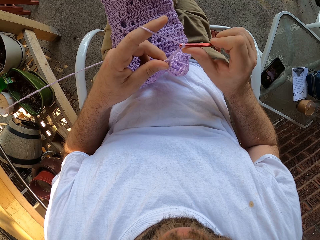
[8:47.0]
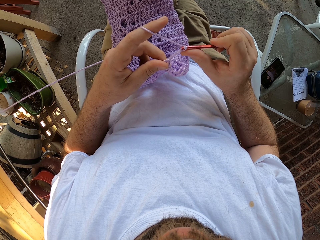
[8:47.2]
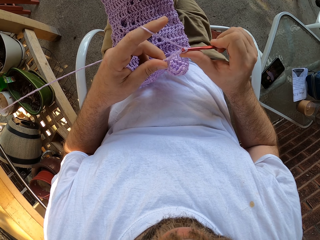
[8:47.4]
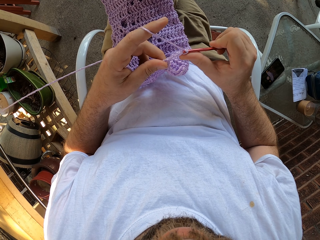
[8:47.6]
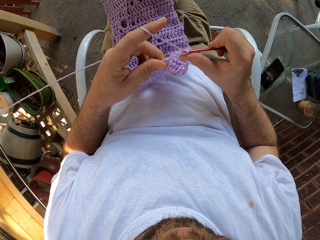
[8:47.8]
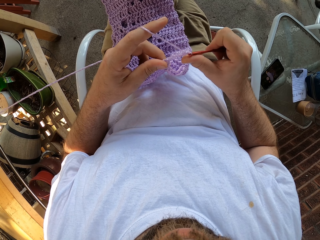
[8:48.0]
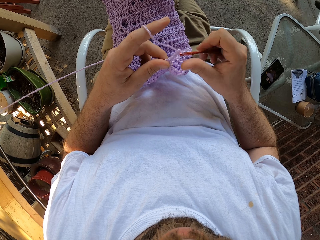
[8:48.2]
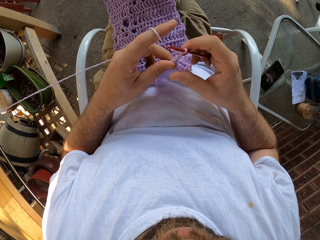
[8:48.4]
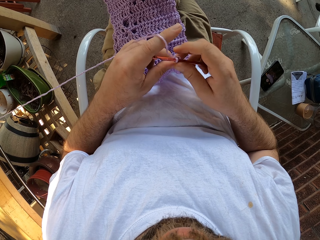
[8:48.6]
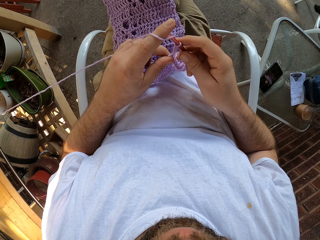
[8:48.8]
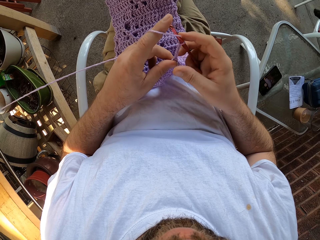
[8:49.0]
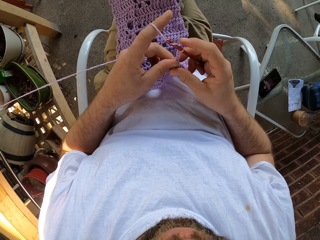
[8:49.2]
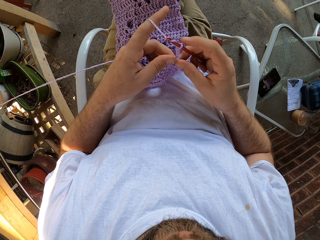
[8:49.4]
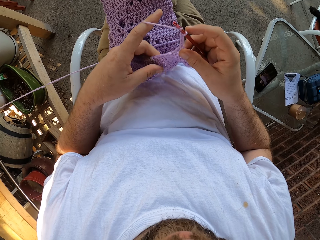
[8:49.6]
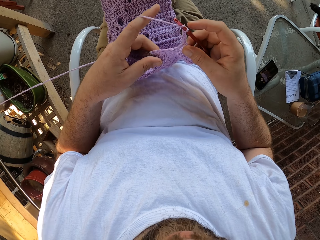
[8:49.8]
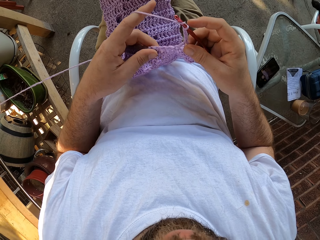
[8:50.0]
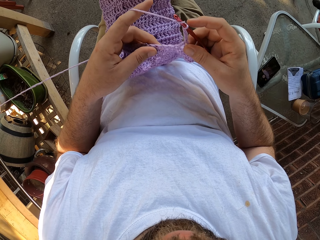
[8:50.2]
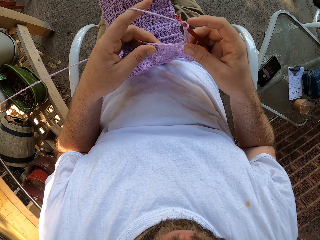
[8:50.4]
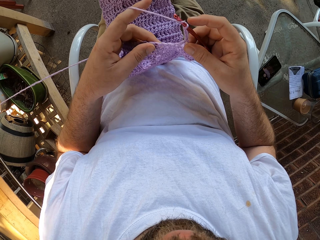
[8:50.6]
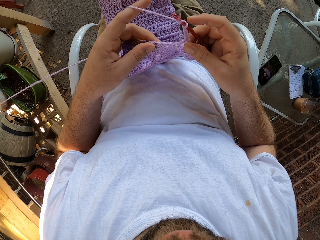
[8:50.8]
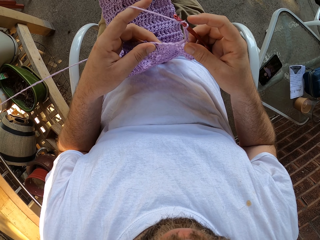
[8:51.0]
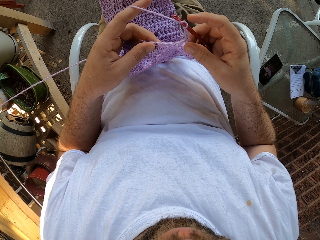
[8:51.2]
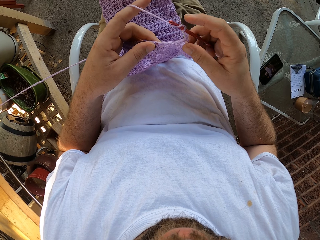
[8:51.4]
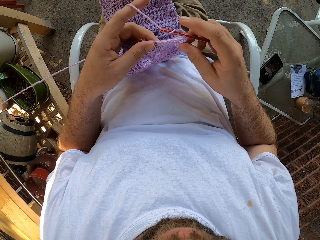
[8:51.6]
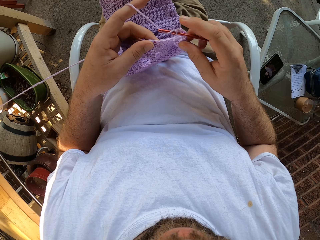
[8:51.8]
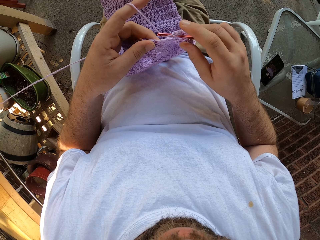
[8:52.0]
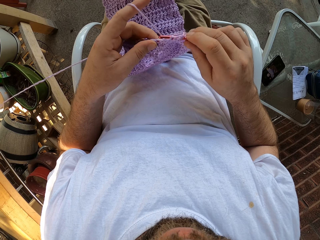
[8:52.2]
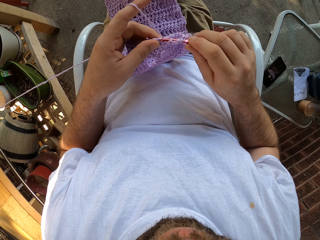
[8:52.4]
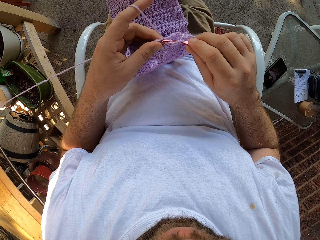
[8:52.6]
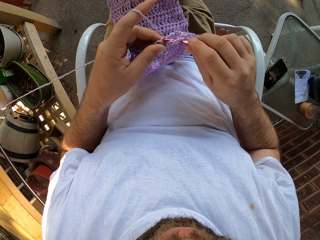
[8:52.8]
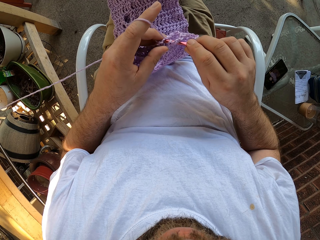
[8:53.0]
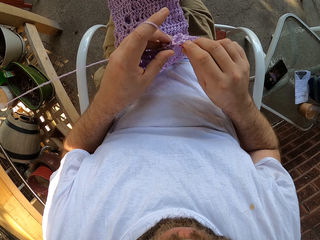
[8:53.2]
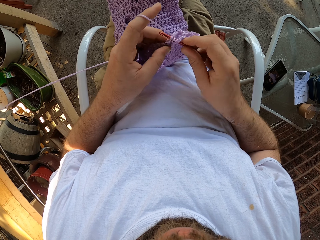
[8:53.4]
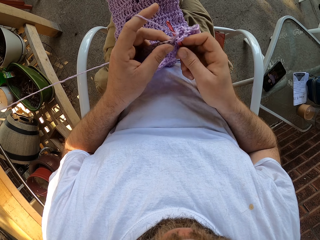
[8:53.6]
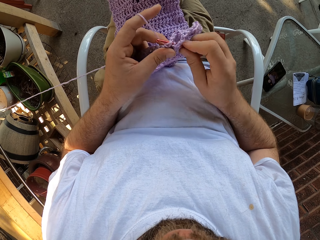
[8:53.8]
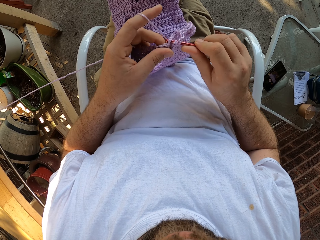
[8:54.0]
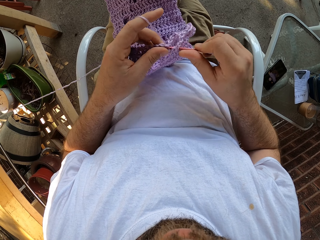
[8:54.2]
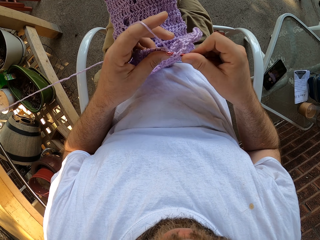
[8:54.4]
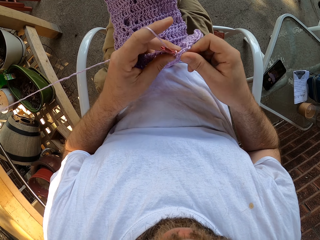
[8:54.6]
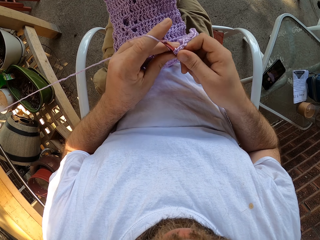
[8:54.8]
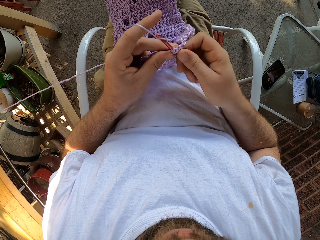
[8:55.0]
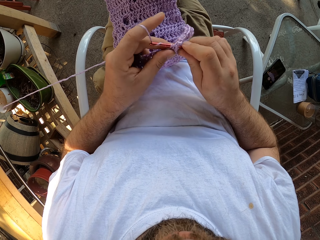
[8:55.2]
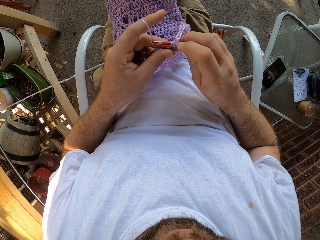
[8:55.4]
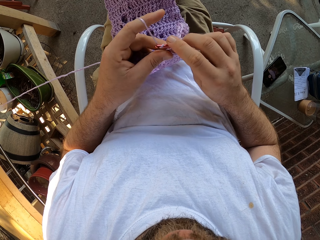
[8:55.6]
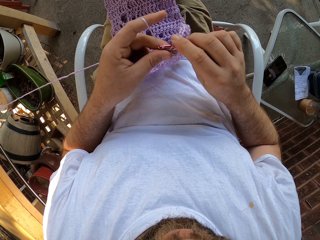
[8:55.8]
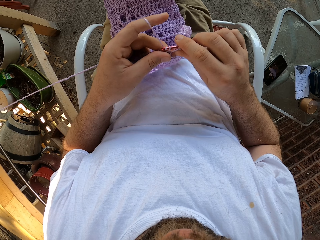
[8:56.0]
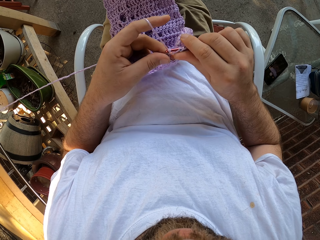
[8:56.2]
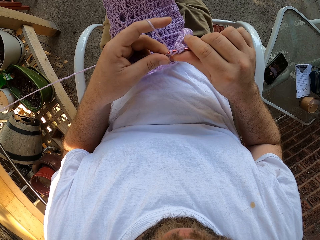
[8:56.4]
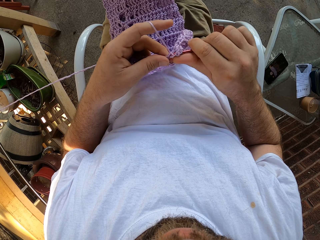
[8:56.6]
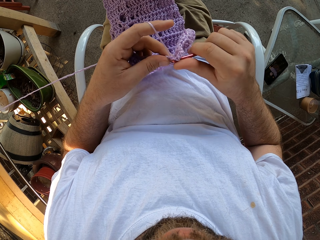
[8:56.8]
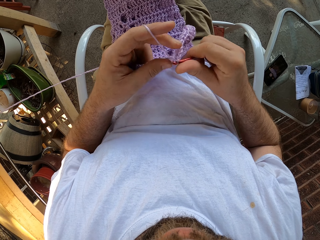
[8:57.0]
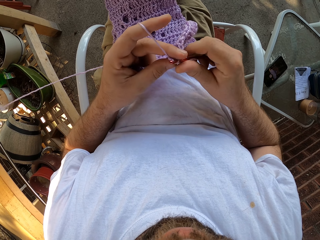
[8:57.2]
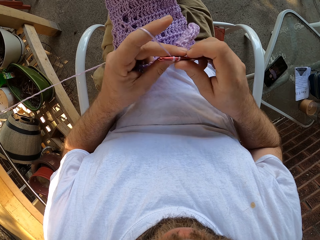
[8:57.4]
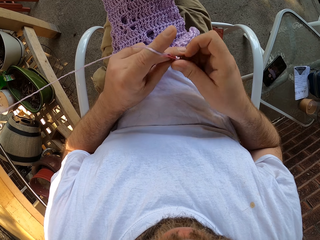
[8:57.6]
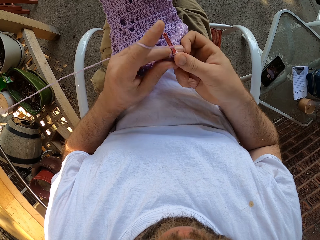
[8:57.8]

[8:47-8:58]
The camera wearer adjusts the fabric. They knit the fabric.

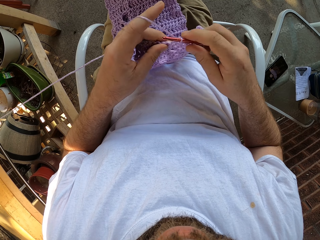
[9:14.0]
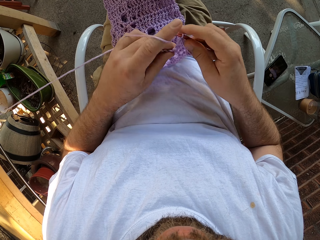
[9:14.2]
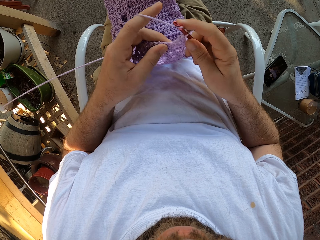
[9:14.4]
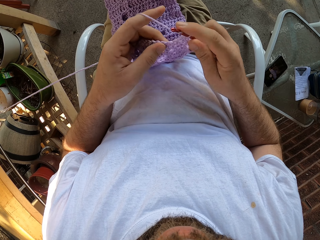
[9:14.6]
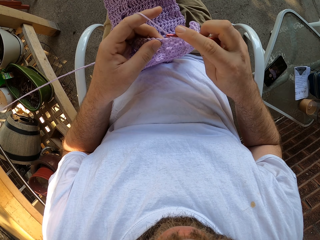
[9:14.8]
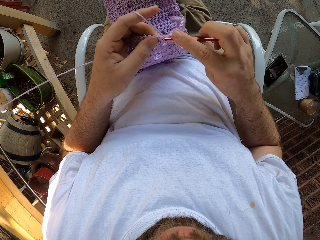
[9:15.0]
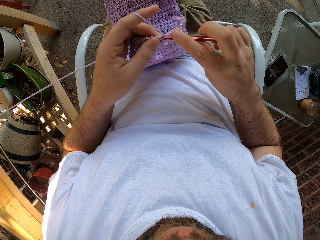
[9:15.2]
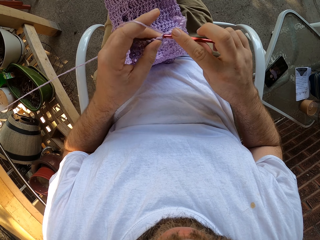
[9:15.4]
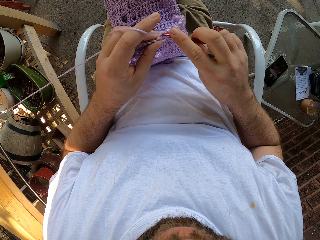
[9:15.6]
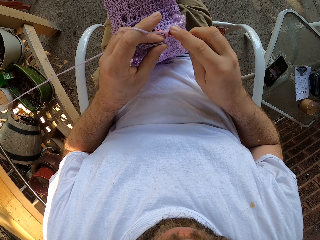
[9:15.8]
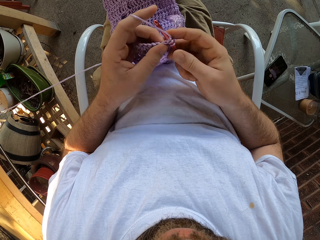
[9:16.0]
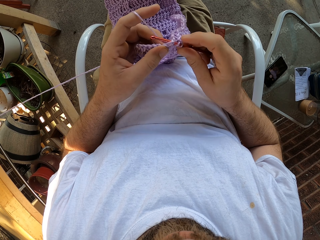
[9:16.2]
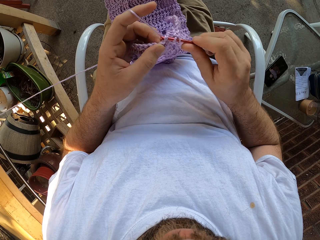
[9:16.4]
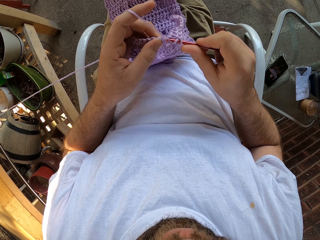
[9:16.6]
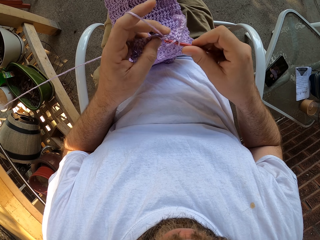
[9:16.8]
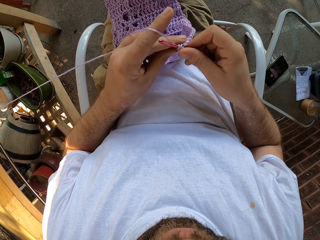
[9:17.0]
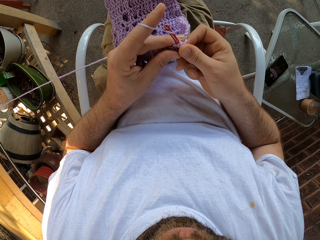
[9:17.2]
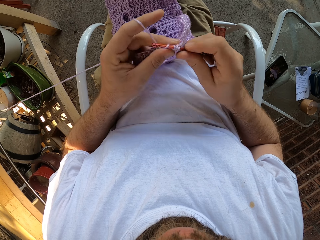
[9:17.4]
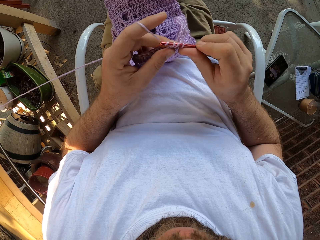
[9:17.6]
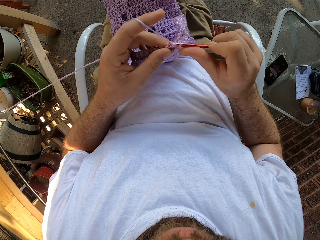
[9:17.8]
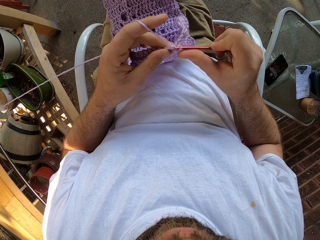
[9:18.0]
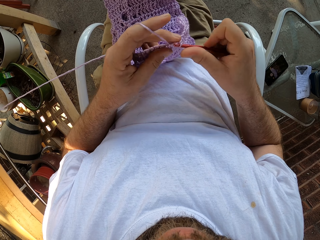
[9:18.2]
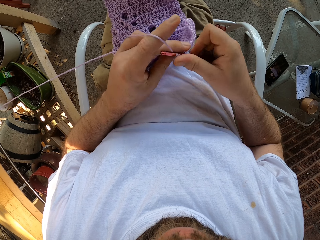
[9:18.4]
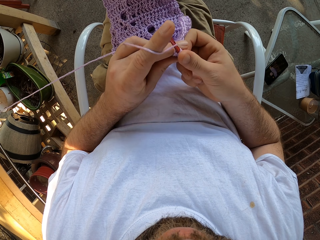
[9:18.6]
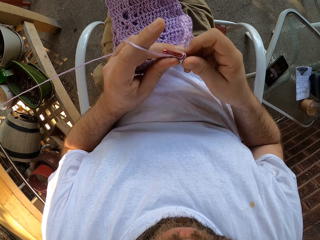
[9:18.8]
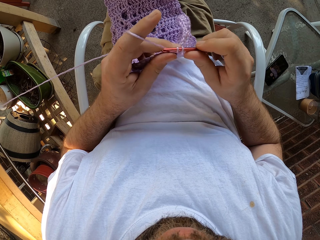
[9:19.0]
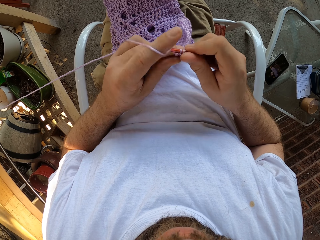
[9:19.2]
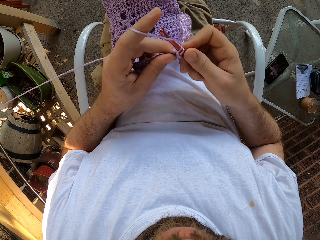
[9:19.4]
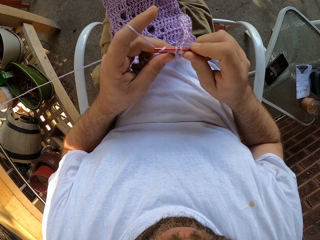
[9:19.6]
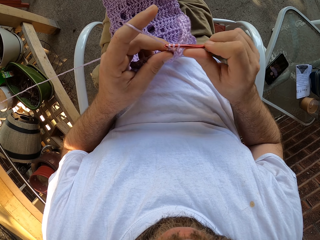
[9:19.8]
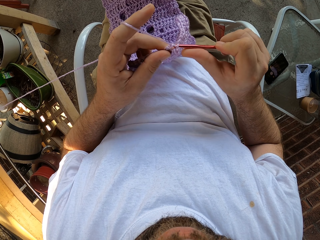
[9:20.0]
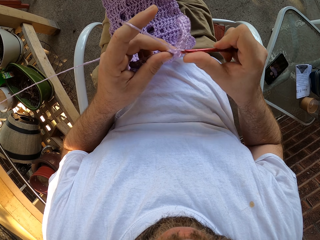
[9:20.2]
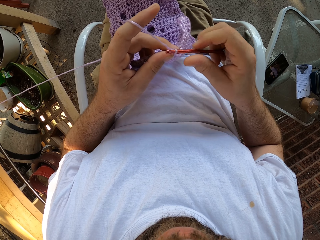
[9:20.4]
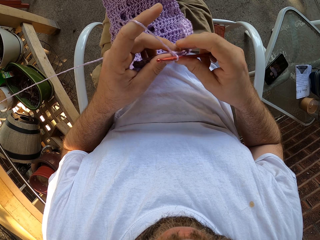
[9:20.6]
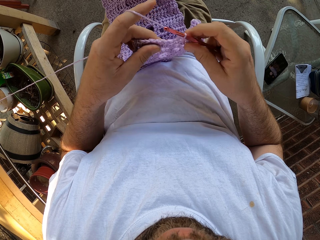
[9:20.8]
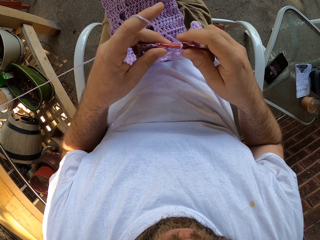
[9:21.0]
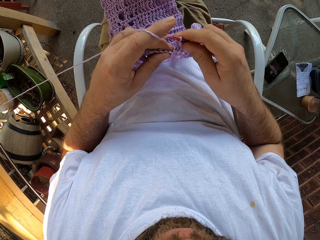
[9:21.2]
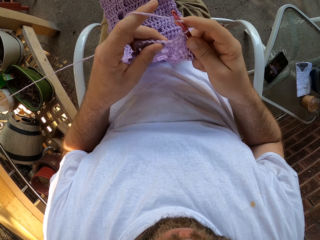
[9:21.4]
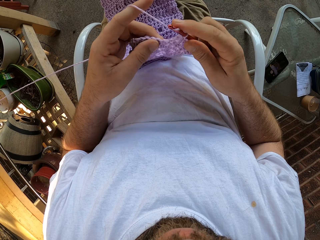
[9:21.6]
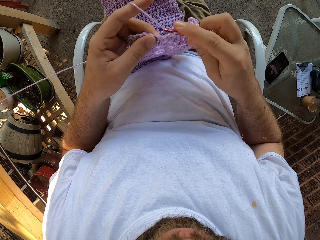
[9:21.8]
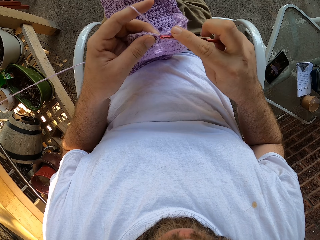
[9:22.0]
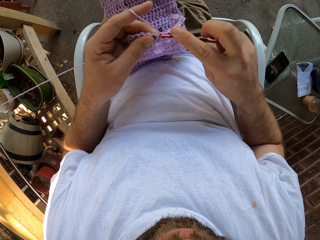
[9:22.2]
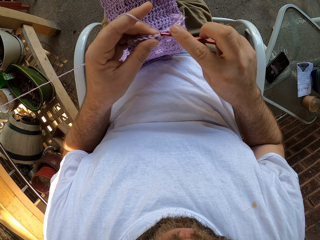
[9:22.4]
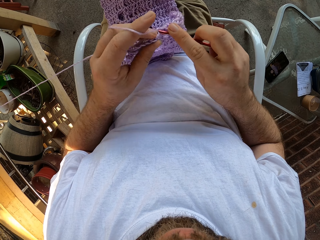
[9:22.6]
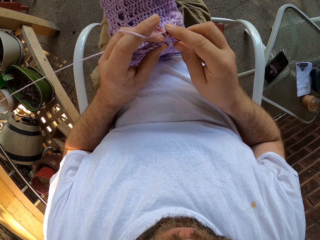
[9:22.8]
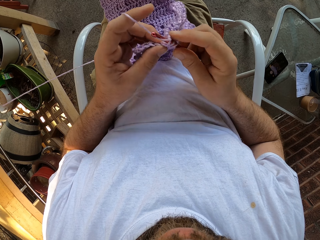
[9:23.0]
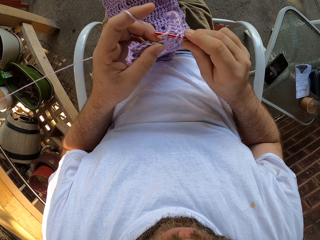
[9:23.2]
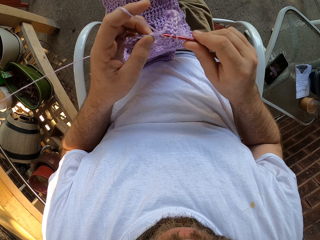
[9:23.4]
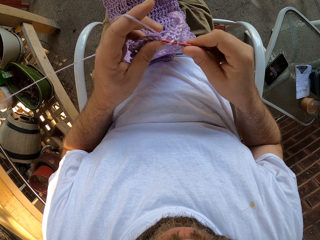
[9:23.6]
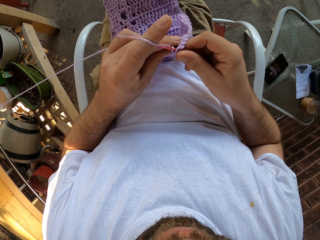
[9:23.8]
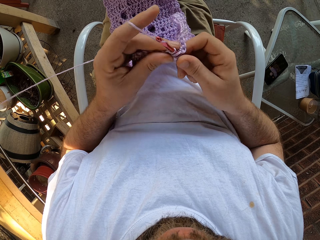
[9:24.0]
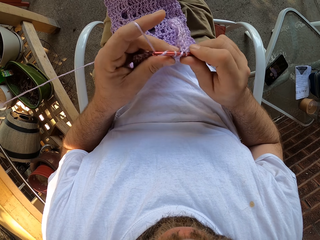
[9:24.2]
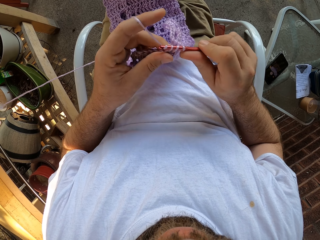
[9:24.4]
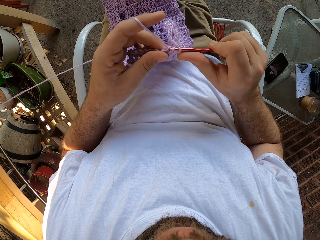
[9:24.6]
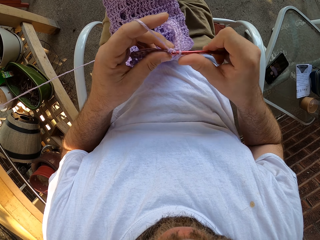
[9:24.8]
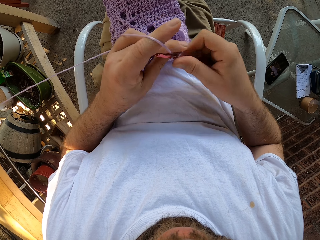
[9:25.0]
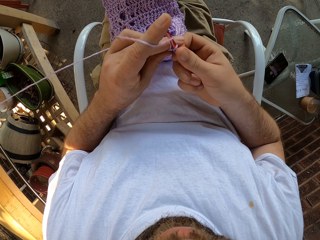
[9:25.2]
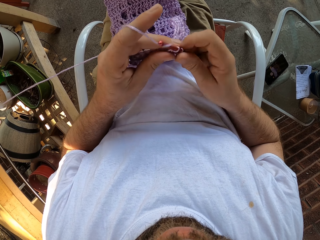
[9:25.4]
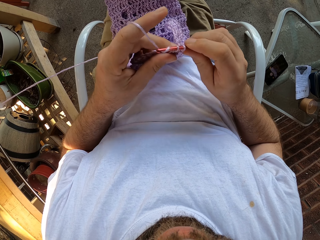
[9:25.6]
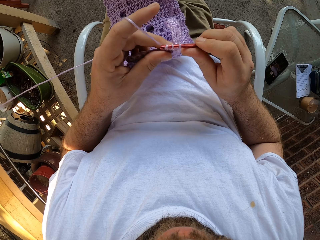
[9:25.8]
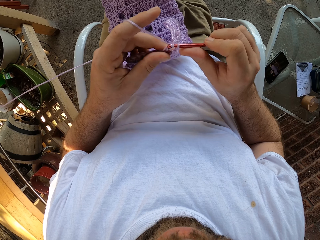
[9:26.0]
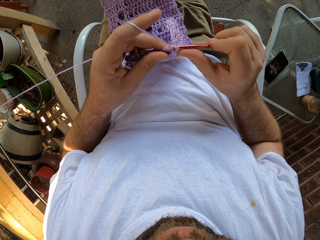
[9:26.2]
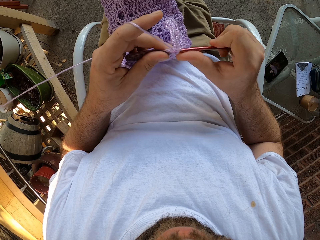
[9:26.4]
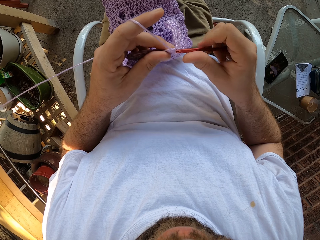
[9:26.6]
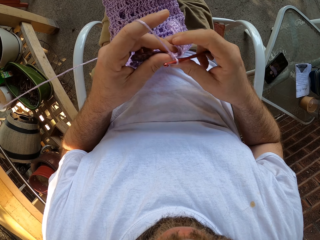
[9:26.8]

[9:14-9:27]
The camera wearer weaves the fabric. They pull the crochet. They pull the crochet again. They weave the fabric. They pull the crochet. They weave the fabric. They pull the crochet. They weave the fabric.
